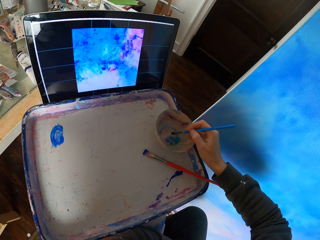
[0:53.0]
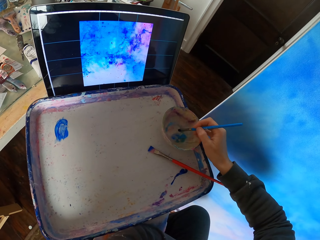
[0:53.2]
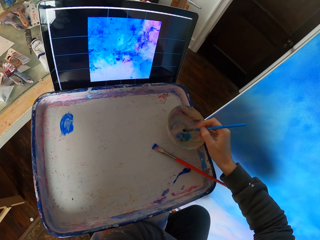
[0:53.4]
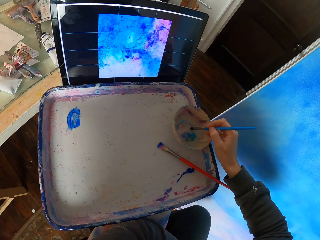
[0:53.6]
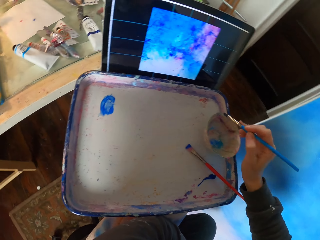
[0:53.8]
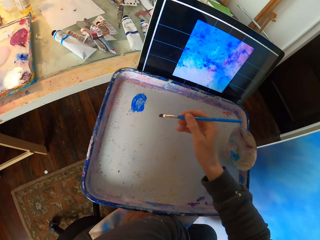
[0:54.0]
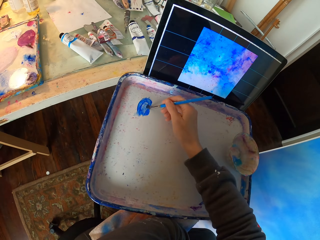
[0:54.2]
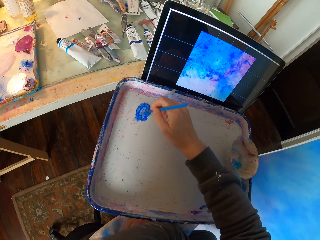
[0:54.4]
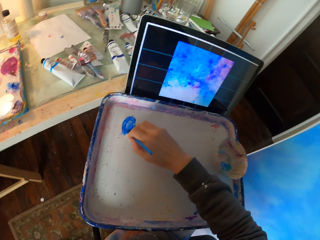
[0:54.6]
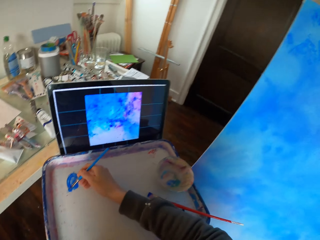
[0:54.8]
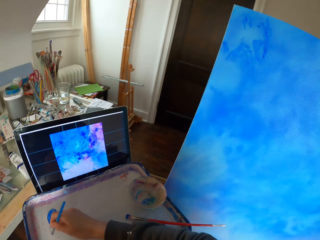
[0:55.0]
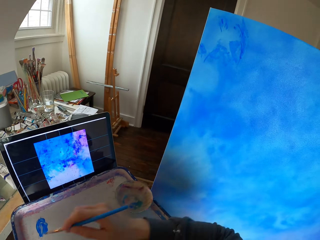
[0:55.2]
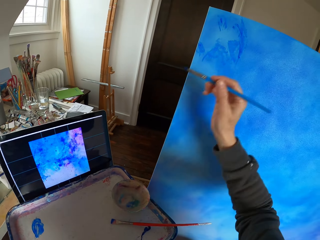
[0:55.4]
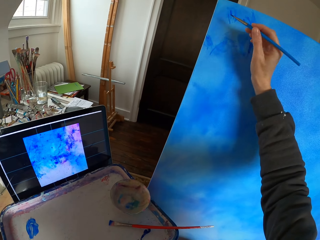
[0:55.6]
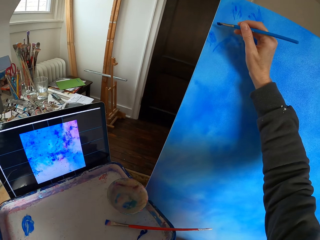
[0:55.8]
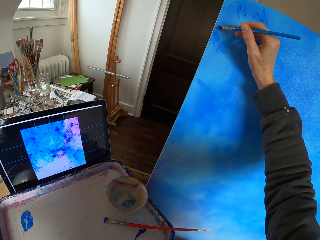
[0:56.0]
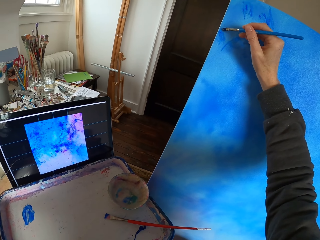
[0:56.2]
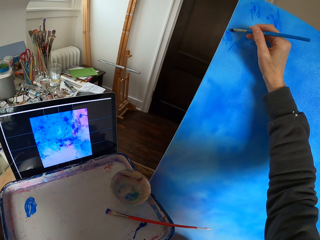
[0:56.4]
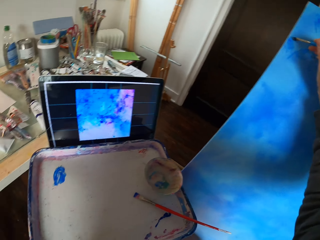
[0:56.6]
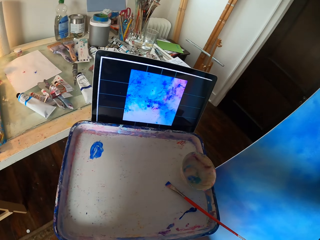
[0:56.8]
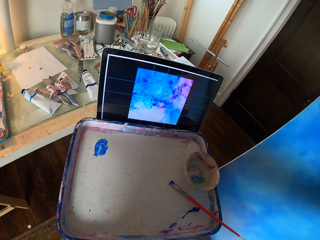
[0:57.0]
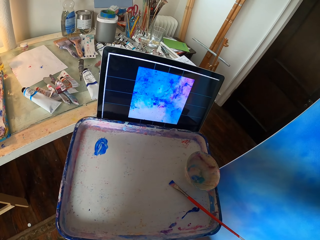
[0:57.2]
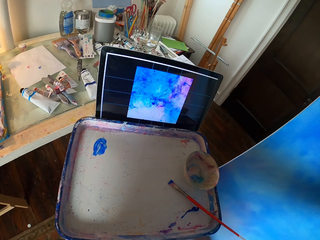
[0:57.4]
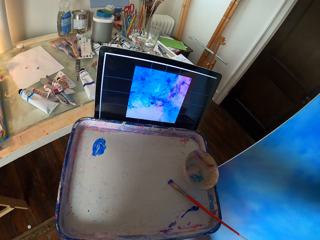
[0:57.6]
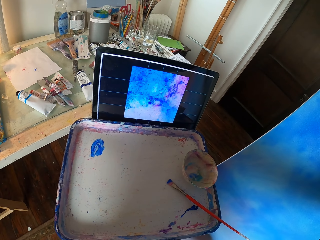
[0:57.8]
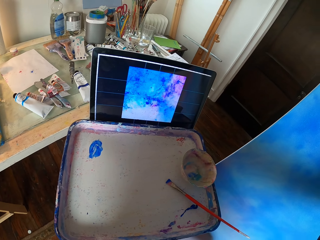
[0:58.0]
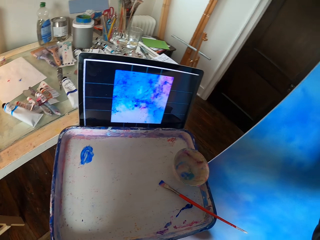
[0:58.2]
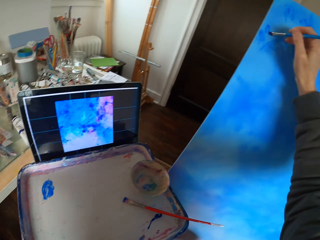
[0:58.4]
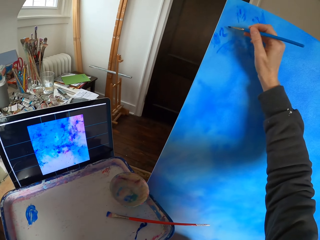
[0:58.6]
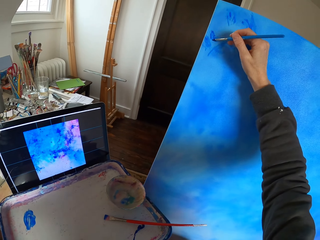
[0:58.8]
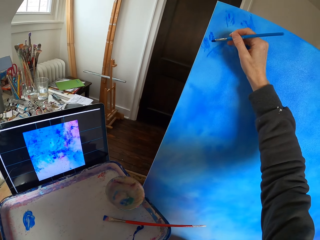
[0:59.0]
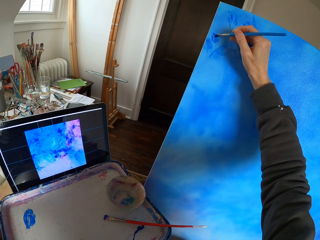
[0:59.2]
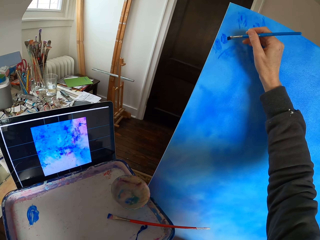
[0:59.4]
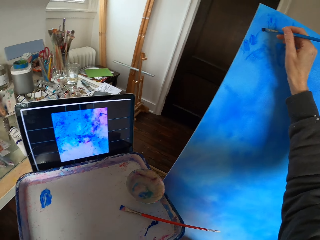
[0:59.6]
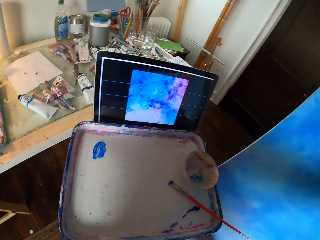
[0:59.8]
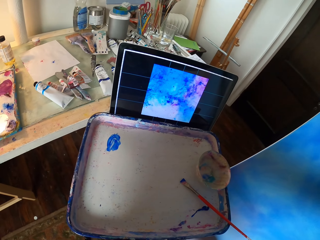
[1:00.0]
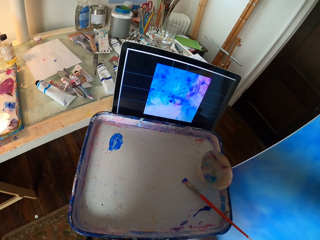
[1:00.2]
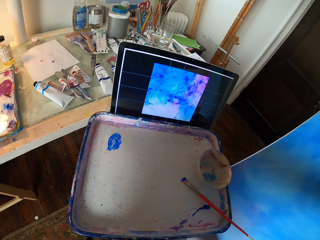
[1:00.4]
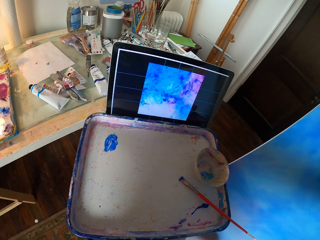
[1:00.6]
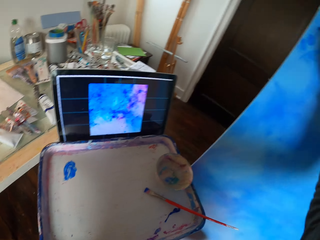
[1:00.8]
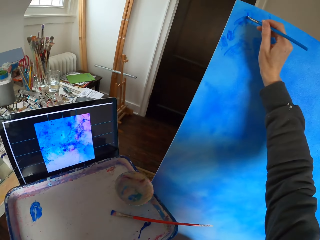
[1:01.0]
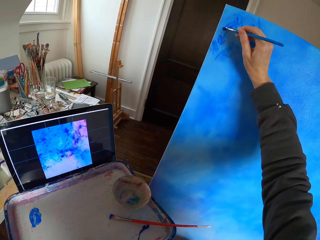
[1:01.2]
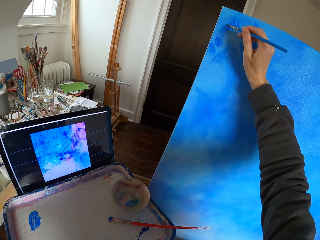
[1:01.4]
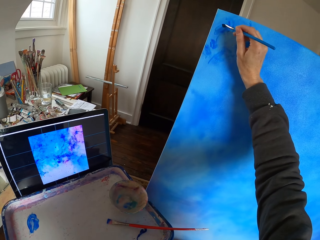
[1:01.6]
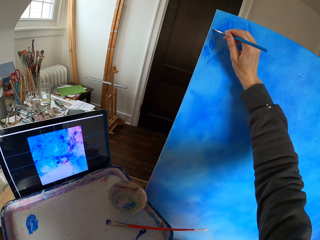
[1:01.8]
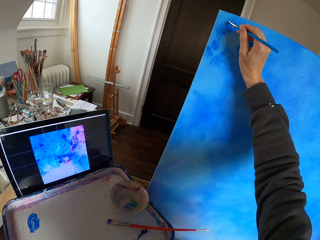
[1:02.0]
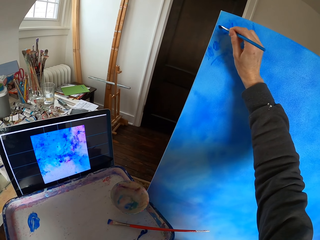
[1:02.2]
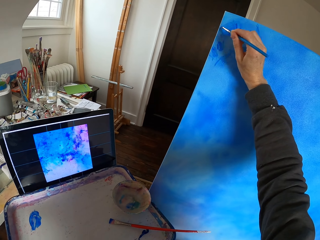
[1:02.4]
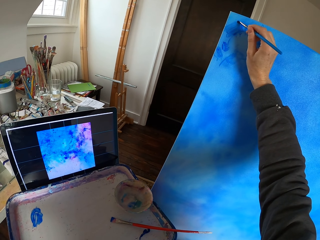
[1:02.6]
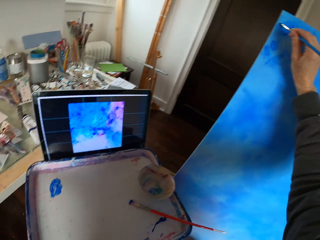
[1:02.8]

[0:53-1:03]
The camera wearer dips the painting stick in a paint. They paint the wall.

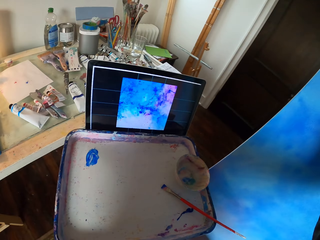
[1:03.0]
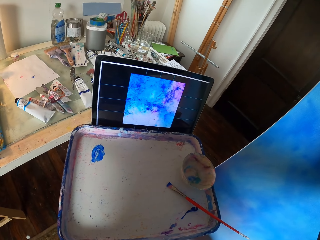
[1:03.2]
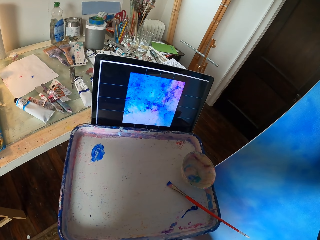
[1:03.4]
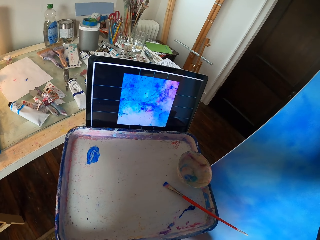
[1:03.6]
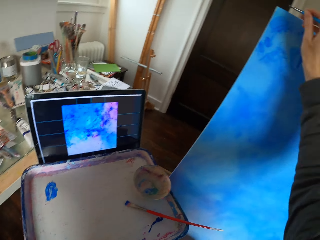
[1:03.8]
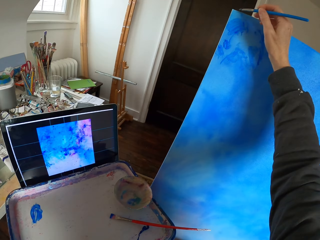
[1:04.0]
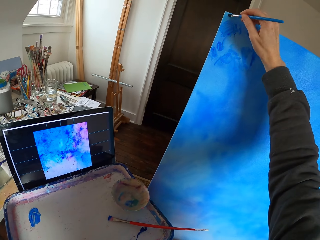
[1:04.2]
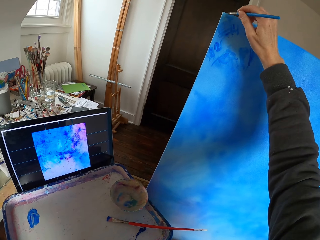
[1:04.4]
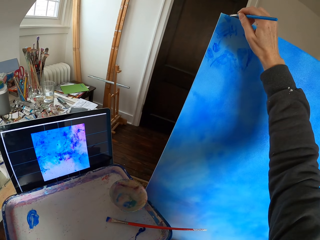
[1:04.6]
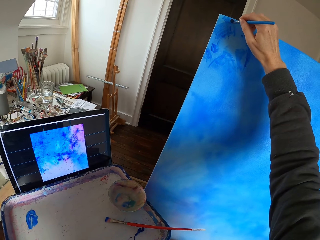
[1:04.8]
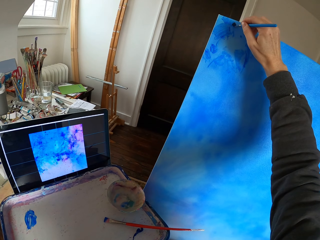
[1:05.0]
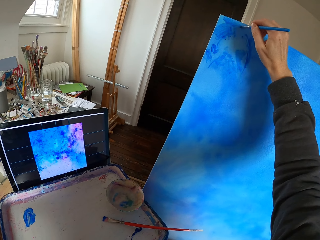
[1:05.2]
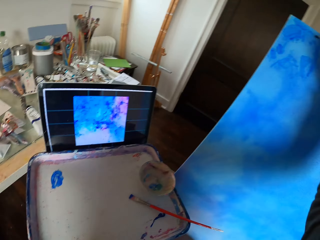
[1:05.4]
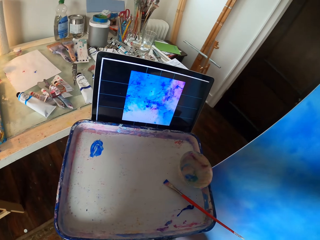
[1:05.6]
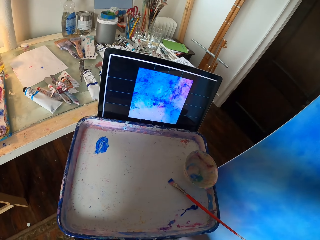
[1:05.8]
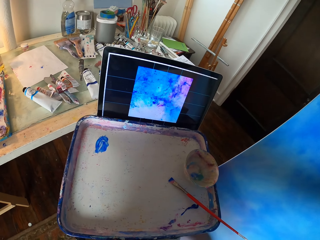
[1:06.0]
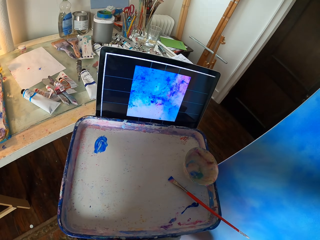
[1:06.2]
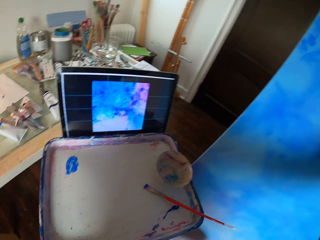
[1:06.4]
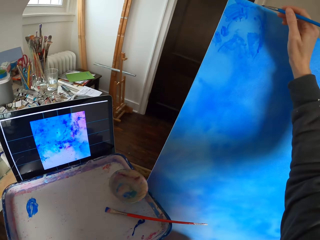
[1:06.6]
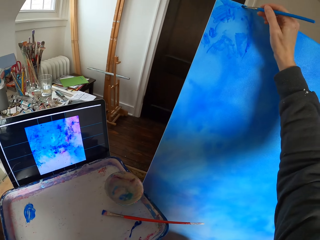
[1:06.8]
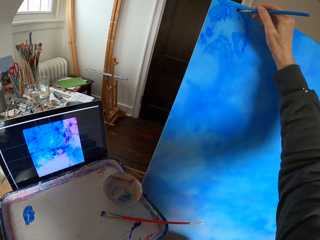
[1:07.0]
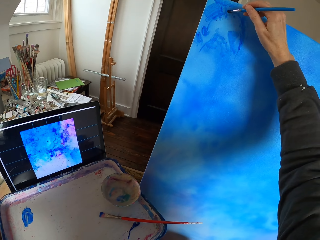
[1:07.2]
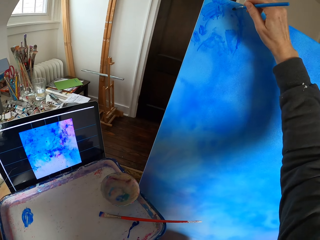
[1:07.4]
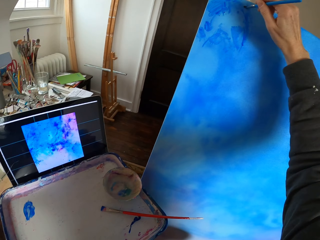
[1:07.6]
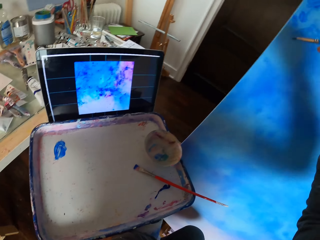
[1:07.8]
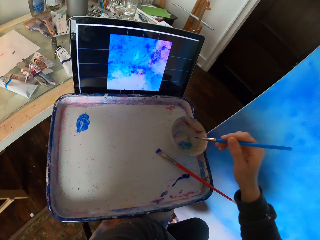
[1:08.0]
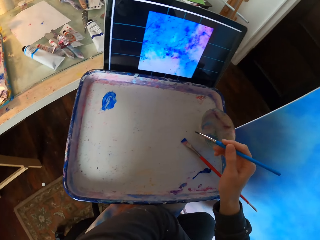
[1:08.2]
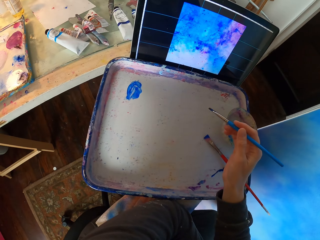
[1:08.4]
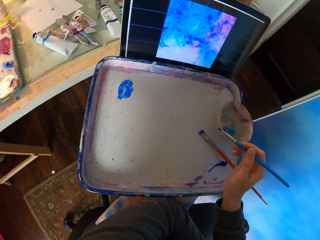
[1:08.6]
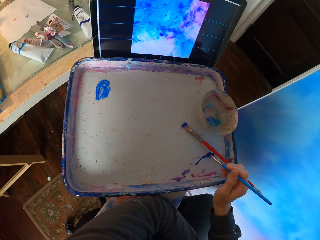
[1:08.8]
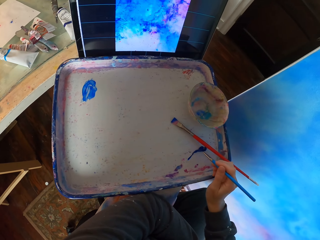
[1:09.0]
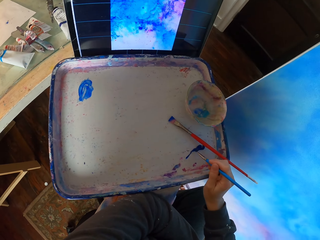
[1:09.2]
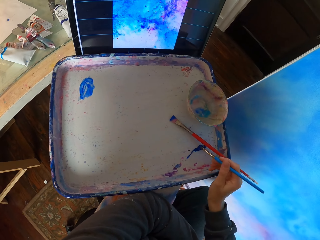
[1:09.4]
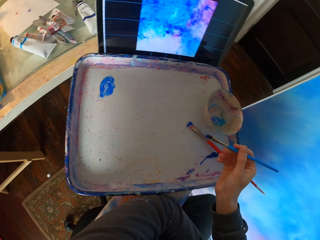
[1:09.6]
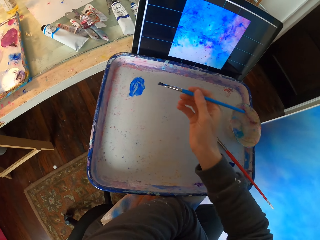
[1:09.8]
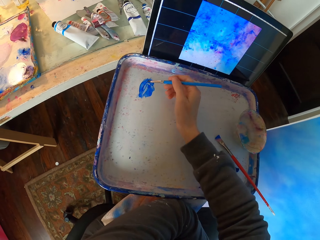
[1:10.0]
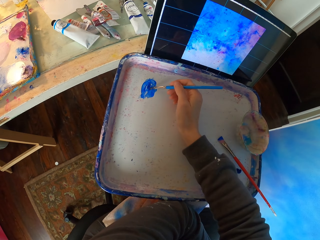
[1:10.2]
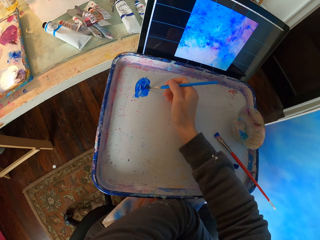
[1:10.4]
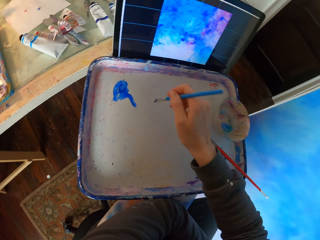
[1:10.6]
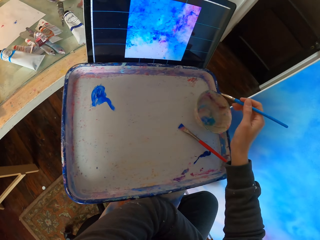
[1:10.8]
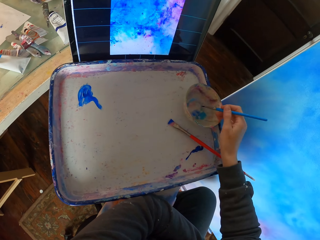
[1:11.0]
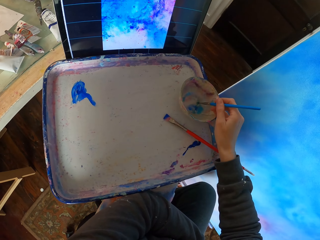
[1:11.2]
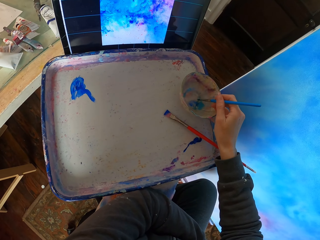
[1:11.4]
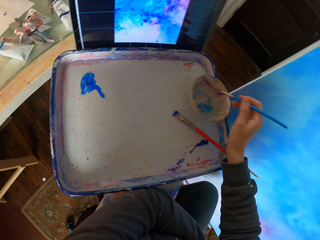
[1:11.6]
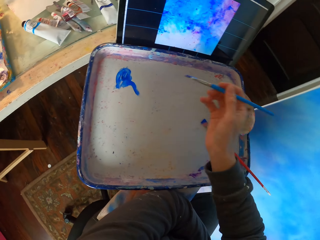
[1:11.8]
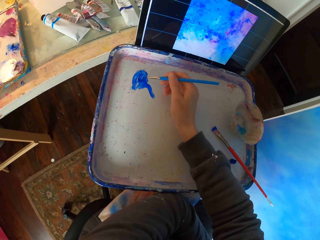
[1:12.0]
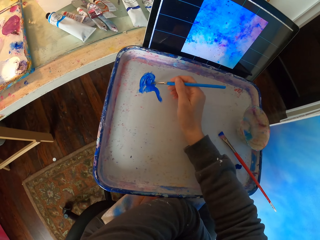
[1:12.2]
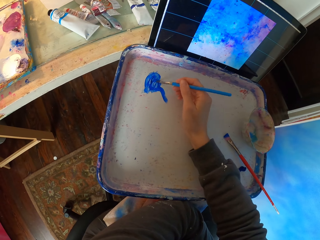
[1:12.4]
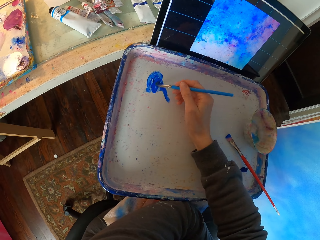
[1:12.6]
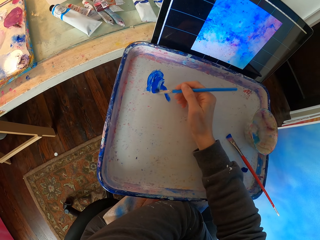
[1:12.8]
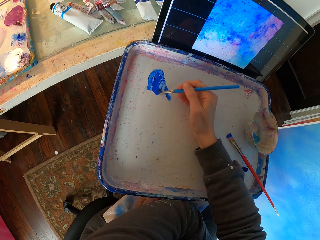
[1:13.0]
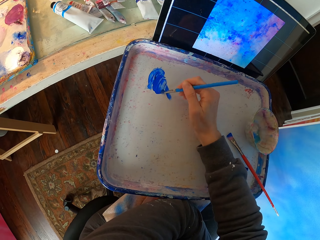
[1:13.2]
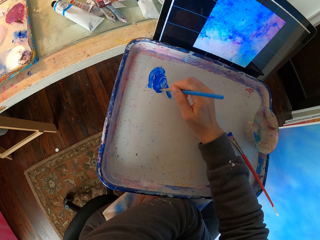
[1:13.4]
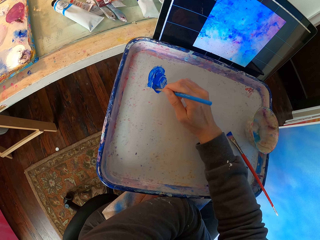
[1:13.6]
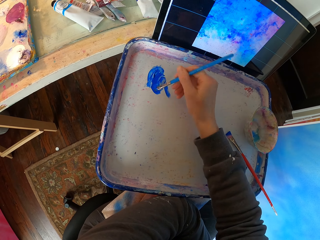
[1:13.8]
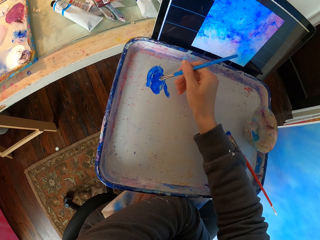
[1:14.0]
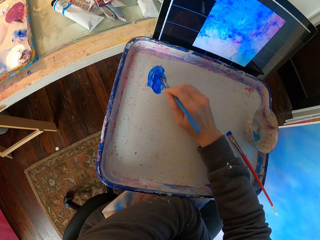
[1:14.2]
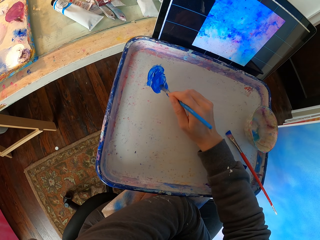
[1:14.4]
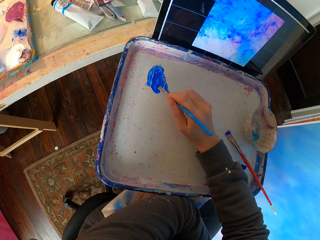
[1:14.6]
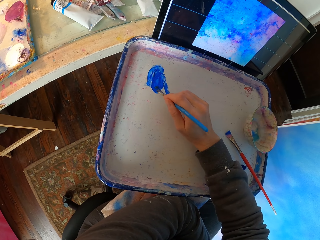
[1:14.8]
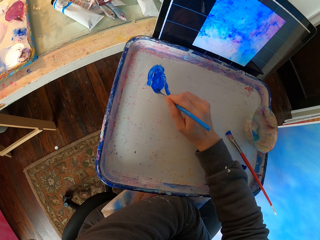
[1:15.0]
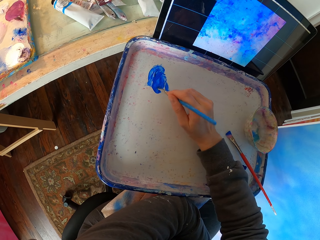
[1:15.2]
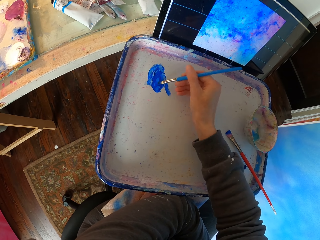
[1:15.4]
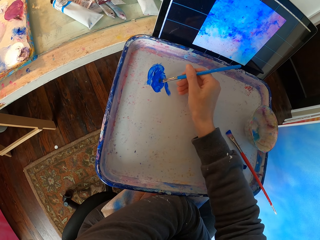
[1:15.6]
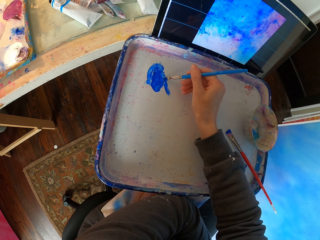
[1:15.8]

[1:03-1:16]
The camera wearer looks around. They paint the canvas. They dip the painting stick in a paint.
